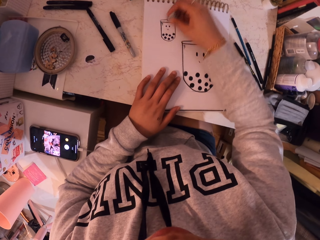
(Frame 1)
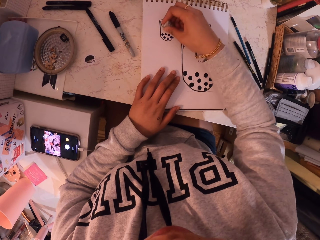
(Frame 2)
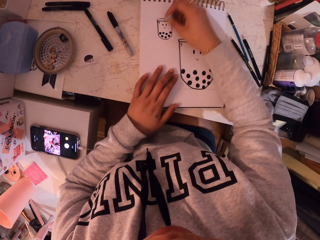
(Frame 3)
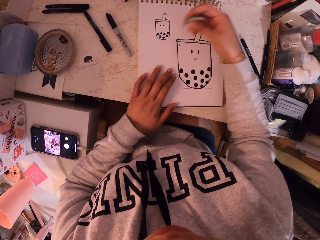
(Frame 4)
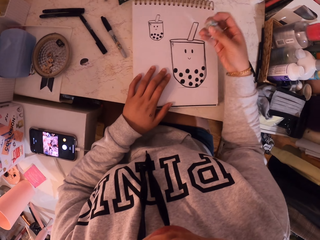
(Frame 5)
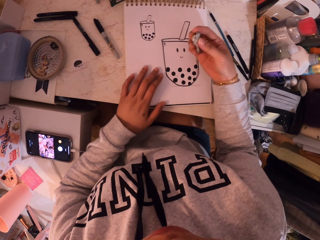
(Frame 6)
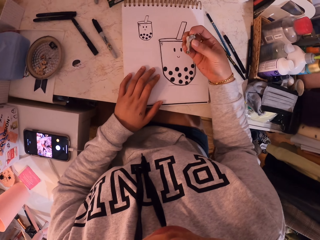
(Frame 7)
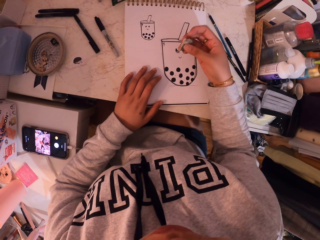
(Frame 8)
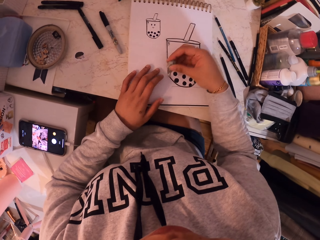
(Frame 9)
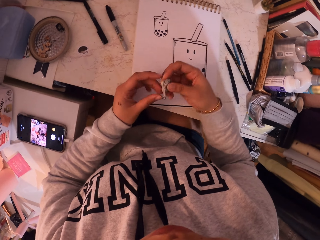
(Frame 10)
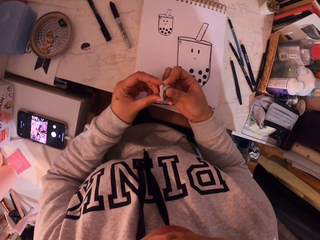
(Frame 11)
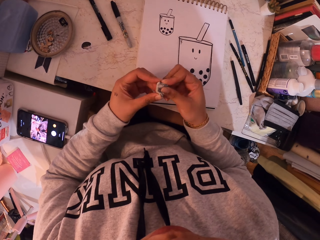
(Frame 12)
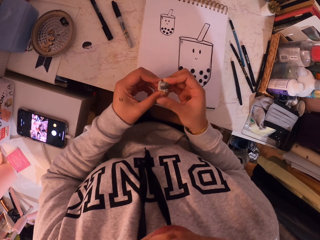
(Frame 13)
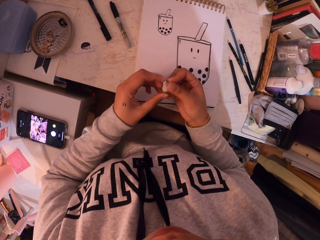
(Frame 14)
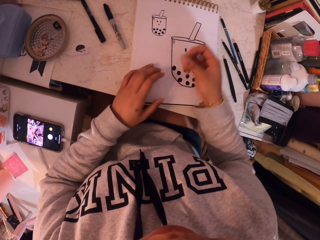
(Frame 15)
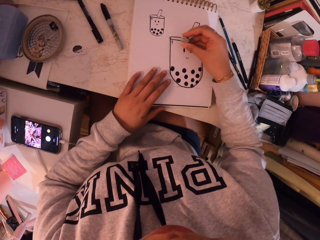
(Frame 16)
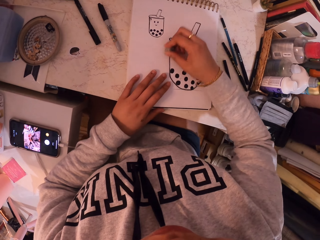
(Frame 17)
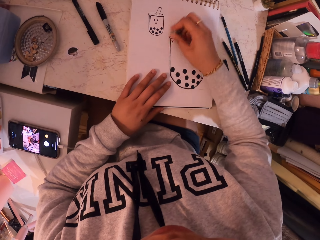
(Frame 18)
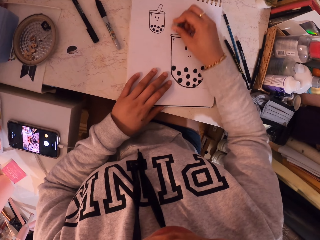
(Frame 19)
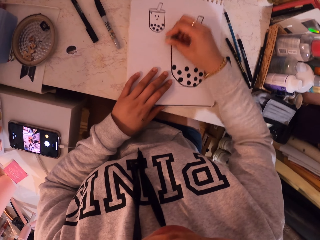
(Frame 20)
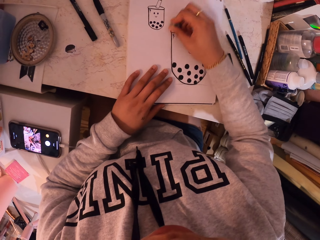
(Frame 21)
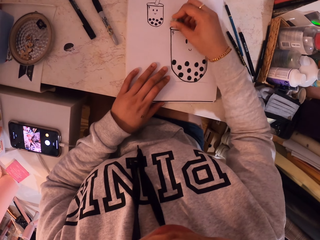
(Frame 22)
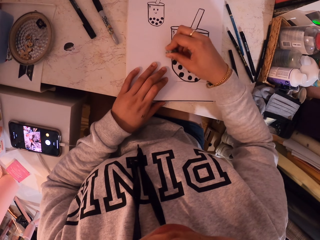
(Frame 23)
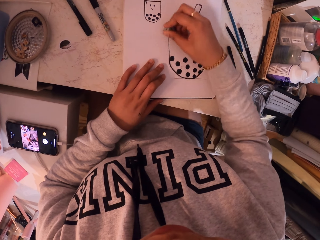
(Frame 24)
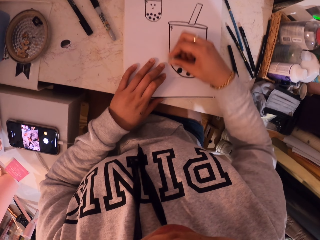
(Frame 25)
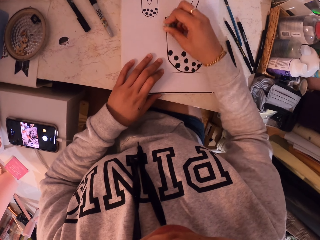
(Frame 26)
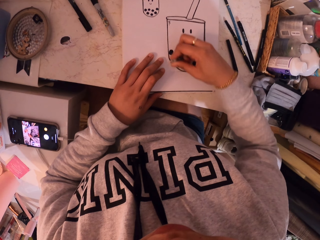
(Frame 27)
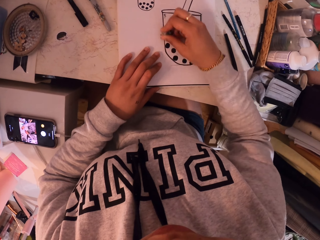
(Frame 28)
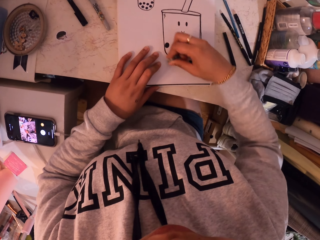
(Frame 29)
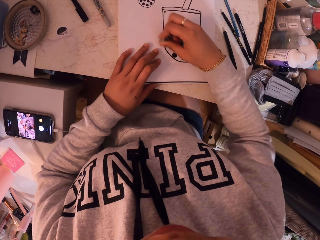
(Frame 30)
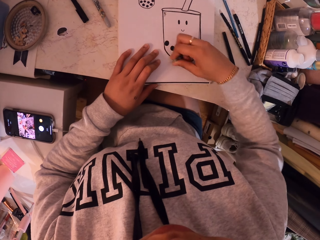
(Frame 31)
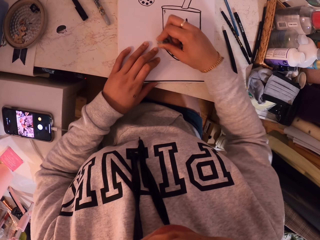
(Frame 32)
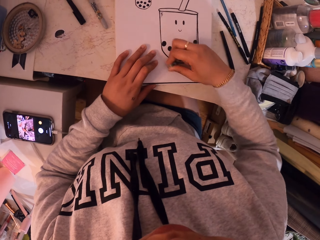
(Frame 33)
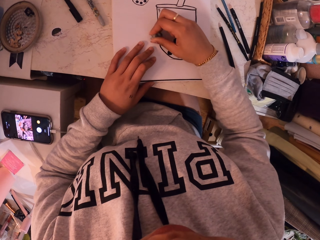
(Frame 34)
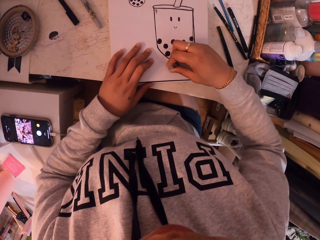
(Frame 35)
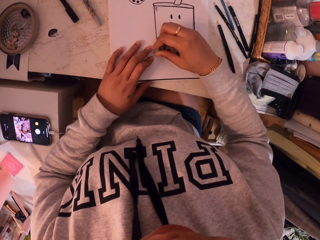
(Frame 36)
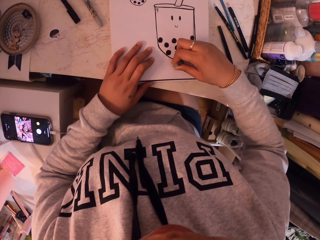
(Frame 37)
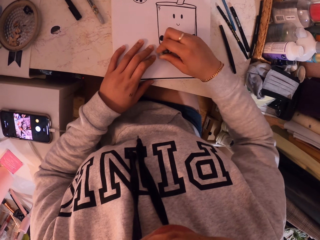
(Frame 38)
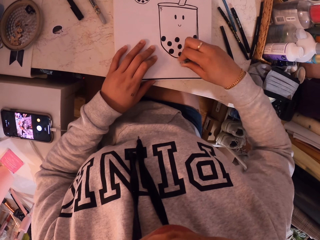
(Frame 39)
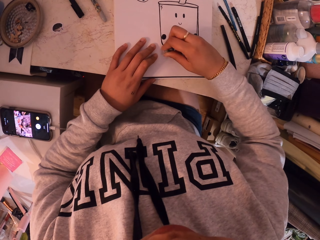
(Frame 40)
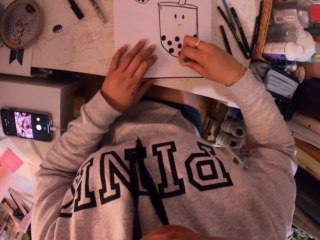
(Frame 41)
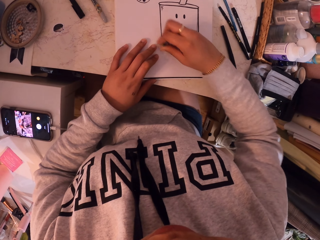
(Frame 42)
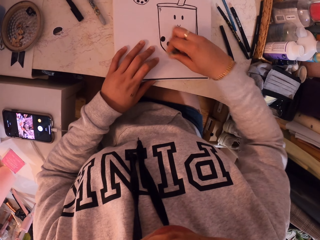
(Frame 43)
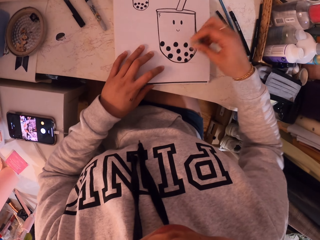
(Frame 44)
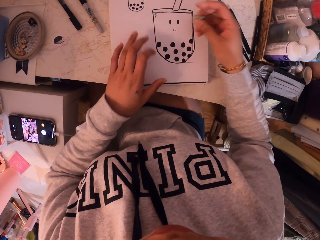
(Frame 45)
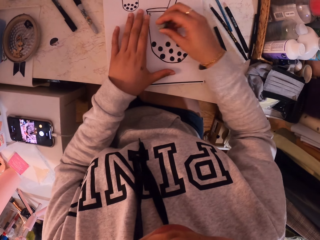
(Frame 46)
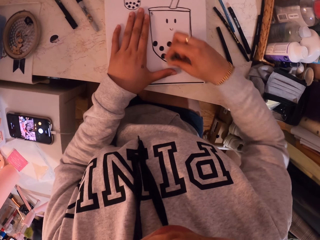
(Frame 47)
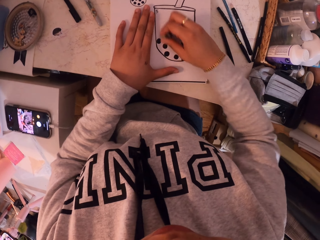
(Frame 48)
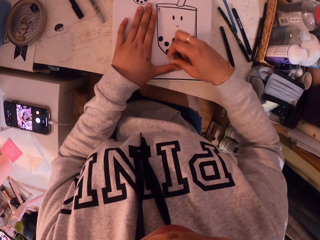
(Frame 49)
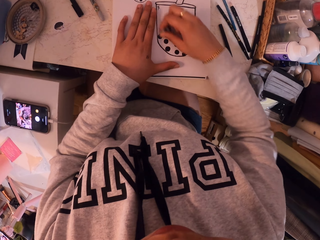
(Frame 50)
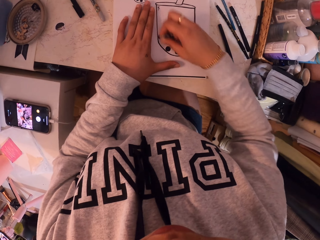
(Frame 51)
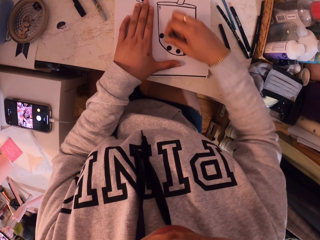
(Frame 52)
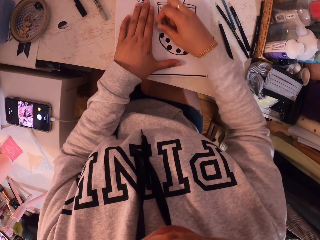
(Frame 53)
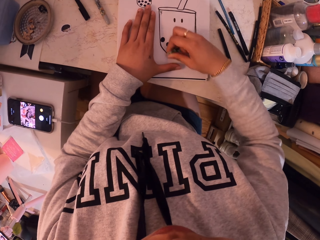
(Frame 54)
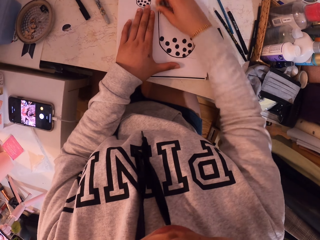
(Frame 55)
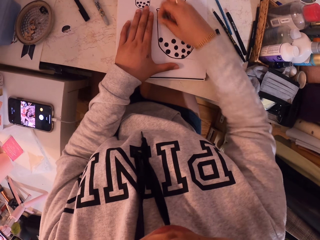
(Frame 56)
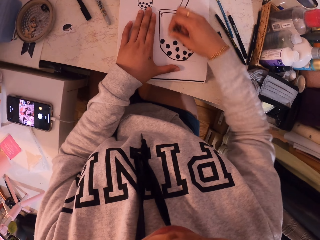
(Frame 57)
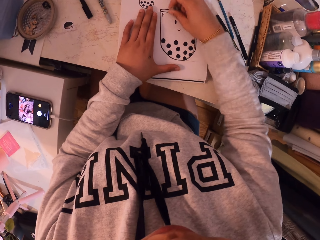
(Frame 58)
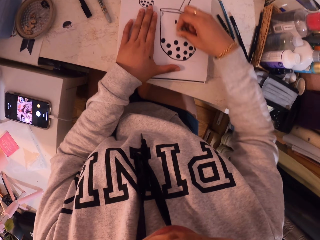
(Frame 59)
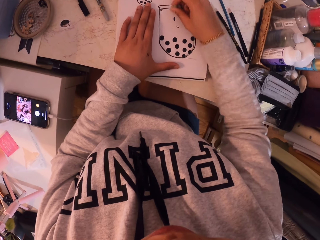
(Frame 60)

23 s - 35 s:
The camera wearer aligns a rubber. They fold something. They rub on a drawing in a book with something. They move a hand in the book.

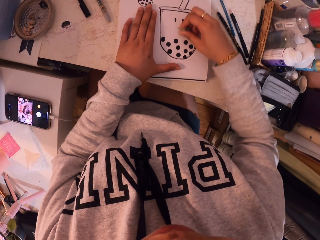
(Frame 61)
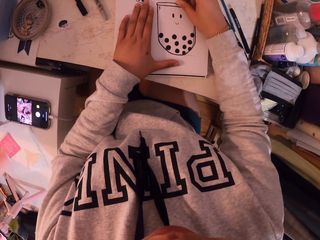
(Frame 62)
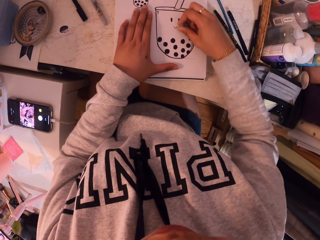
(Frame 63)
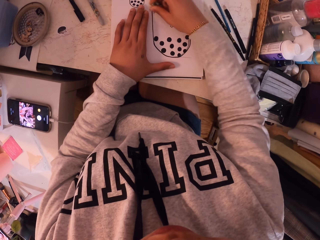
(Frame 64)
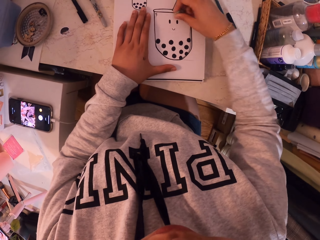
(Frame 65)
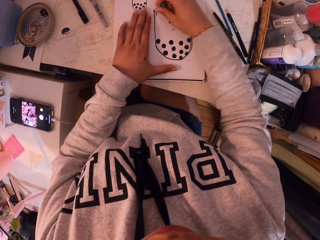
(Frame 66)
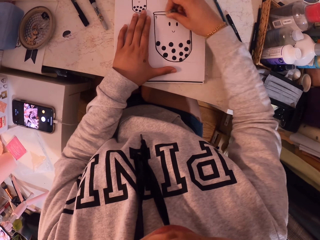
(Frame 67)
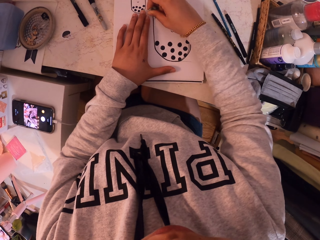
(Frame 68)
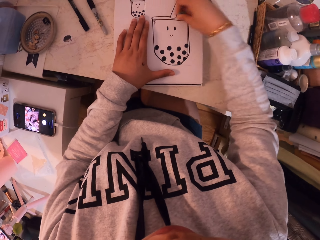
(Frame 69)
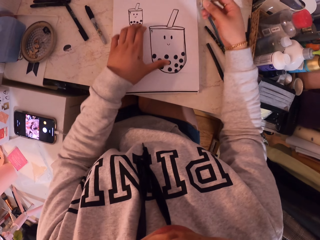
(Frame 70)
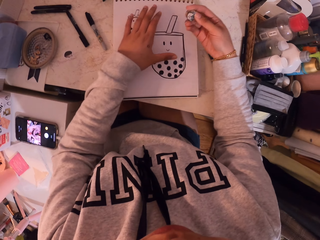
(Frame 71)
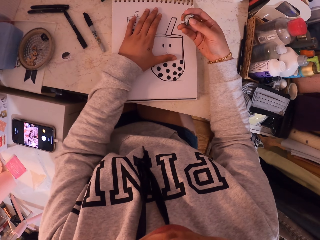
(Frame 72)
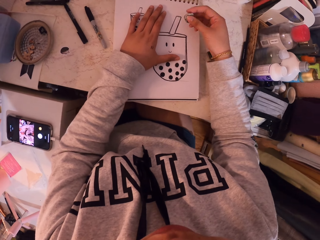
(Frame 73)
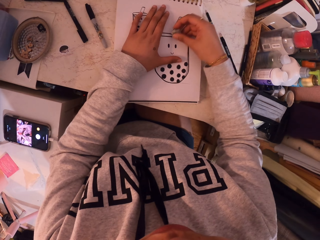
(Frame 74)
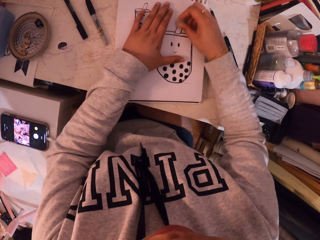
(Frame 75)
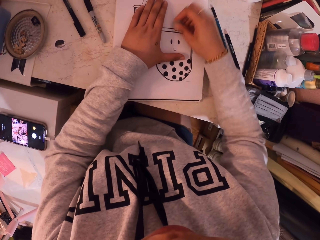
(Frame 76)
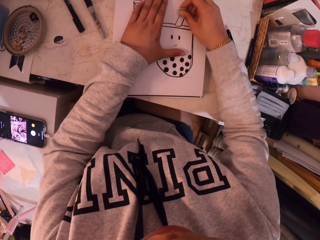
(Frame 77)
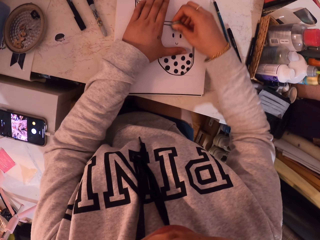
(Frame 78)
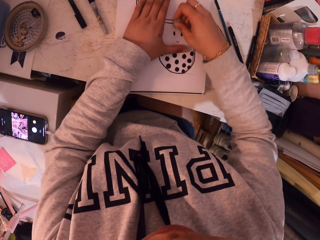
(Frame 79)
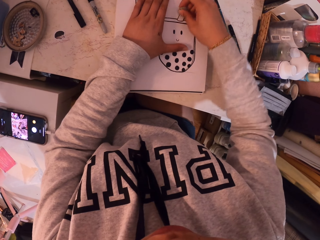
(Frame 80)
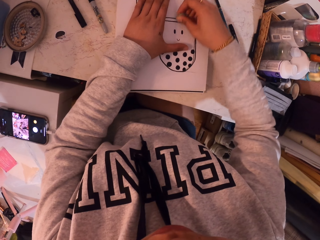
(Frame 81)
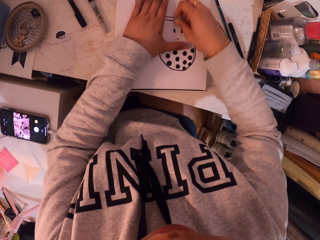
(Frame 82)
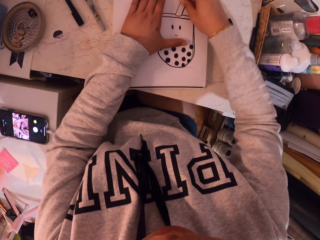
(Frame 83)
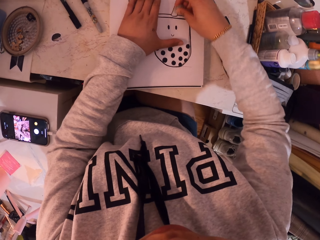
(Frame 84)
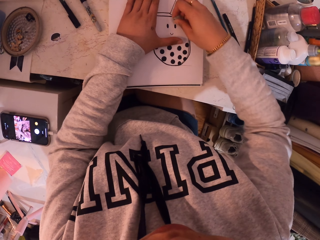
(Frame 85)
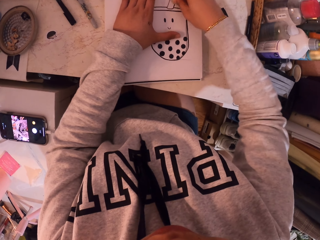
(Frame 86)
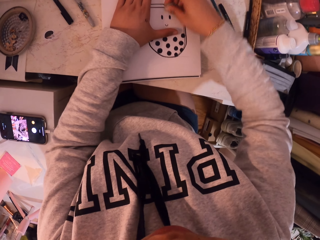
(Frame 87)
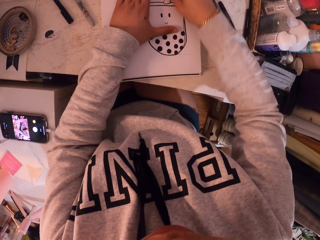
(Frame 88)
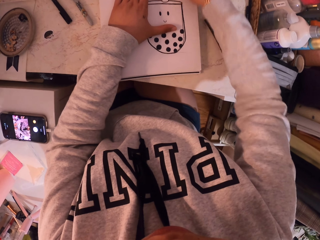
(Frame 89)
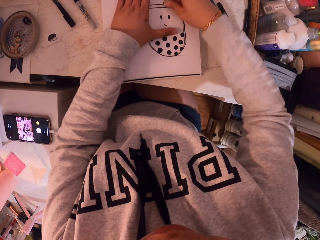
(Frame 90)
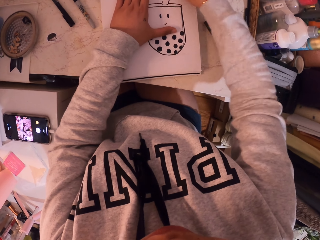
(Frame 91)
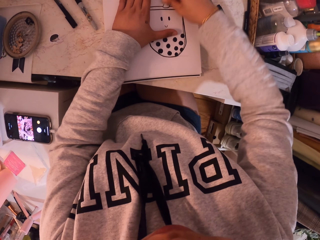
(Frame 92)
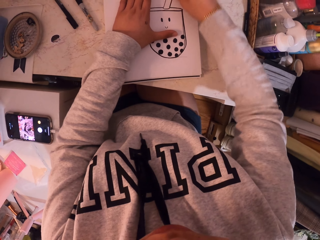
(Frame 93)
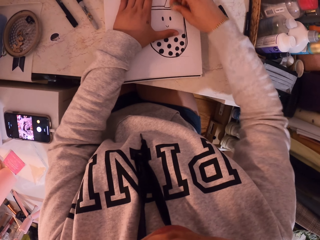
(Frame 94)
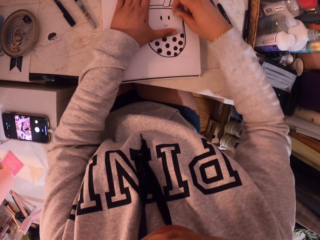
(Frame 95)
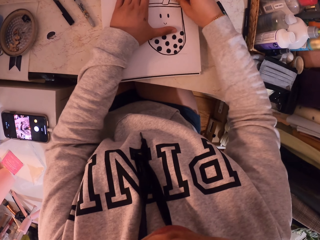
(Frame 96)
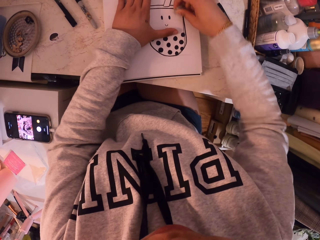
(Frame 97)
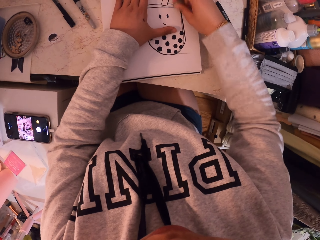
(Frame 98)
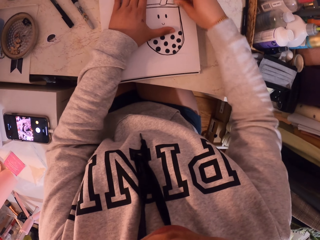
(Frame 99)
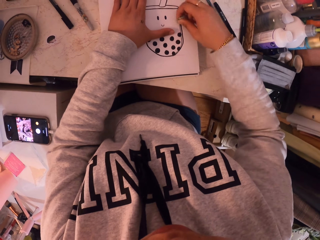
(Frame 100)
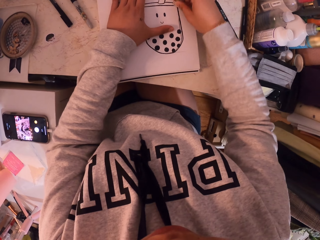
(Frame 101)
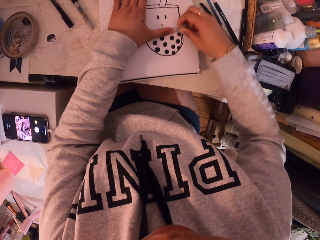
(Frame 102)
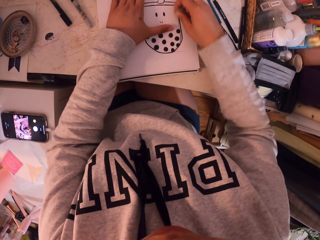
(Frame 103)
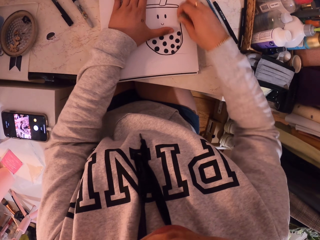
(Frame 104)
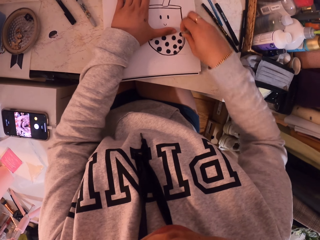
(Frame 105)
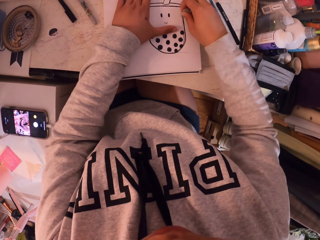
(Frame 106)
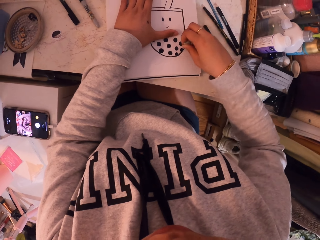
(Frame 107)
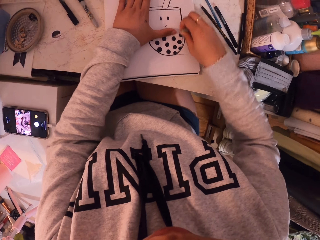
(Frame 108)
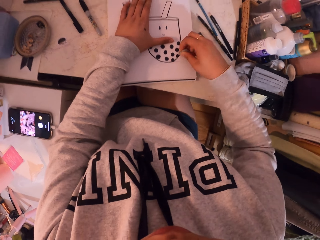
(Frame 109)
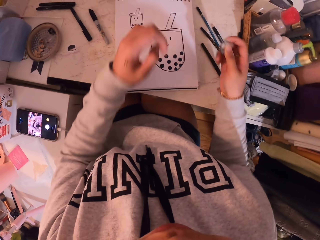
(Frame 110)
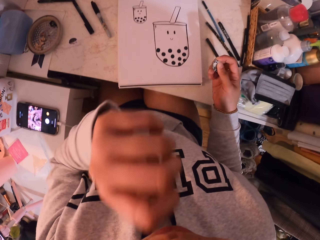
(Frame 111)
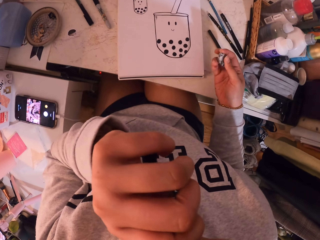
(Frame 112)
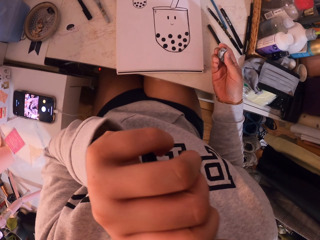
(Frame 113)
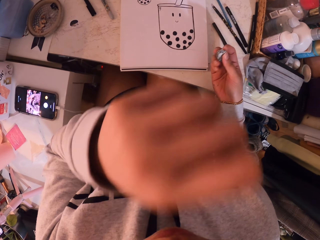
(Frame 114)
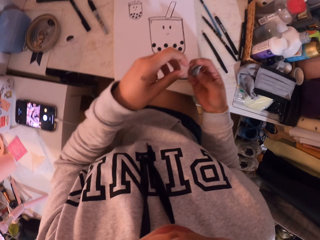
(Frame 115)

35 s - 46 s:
The camera wearer moves a hand in a book. They touch the face.
